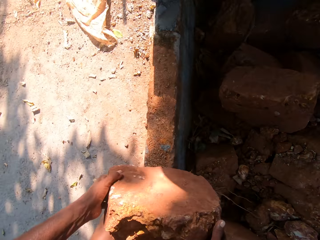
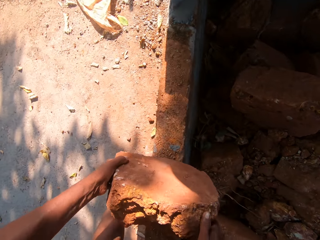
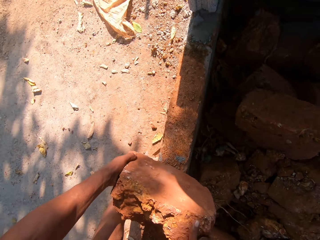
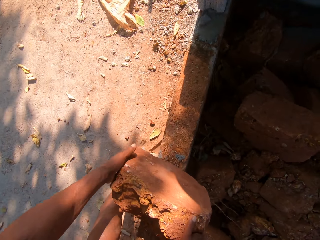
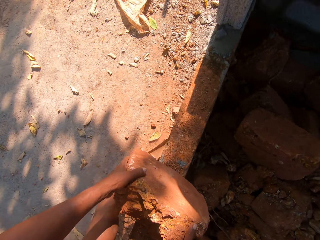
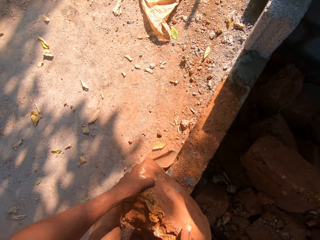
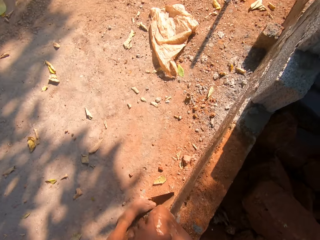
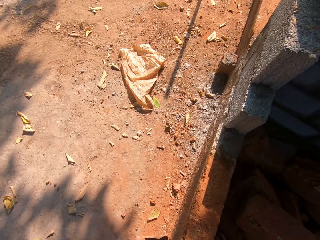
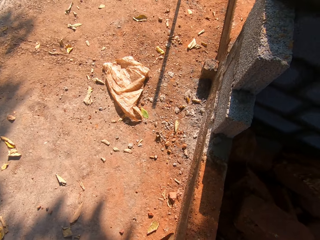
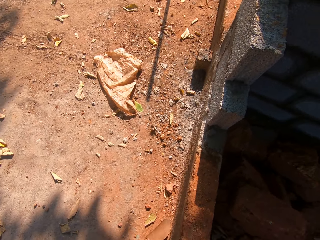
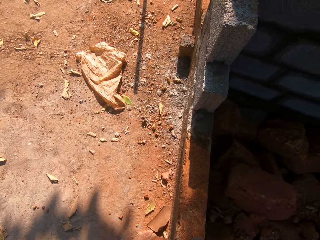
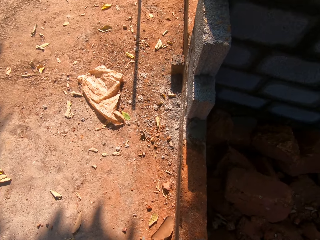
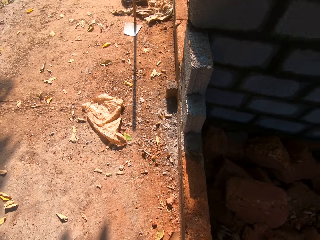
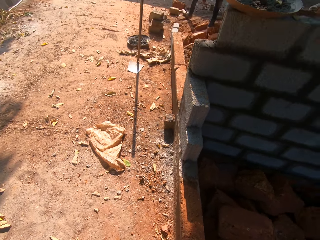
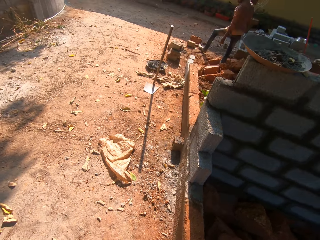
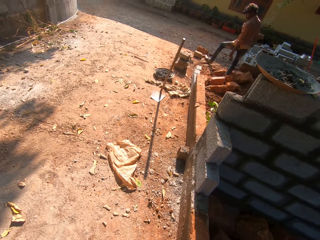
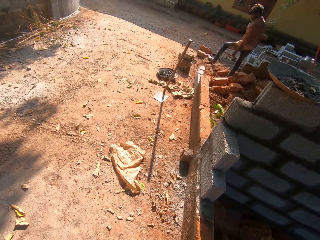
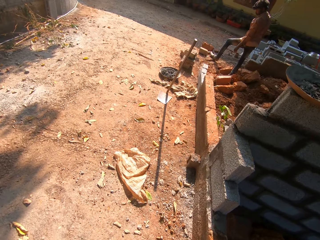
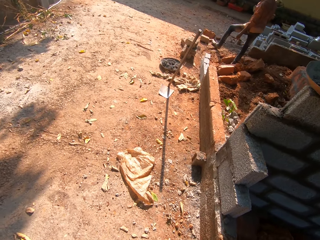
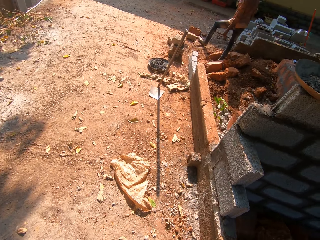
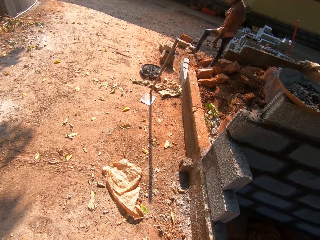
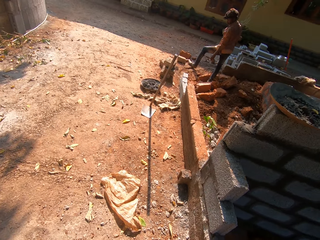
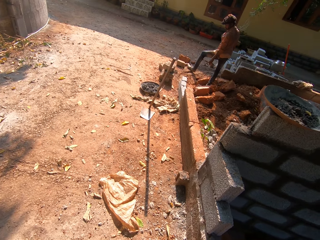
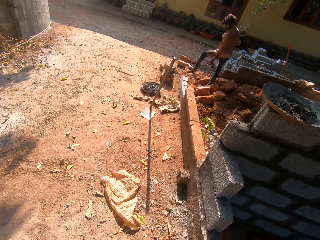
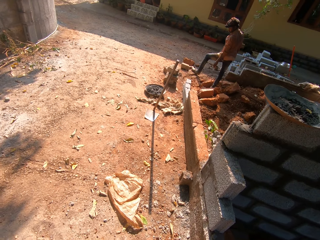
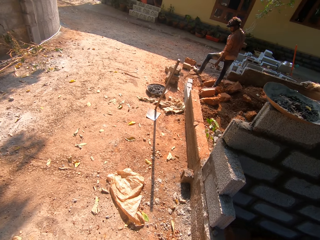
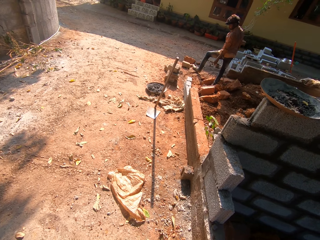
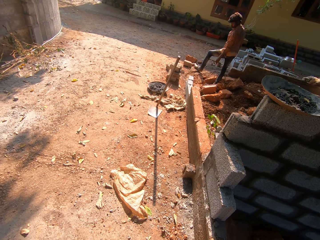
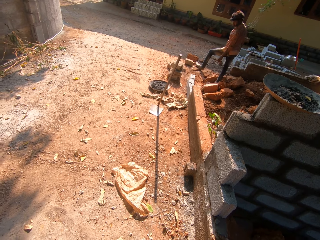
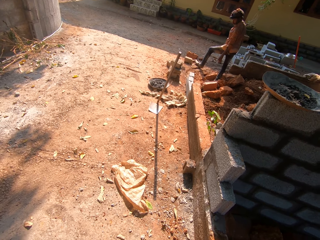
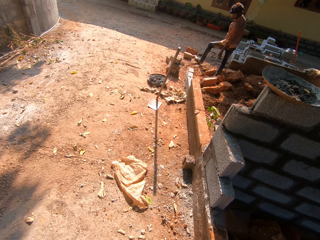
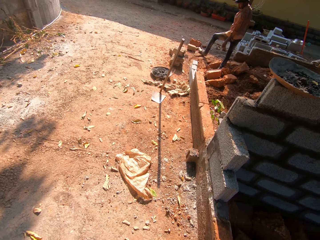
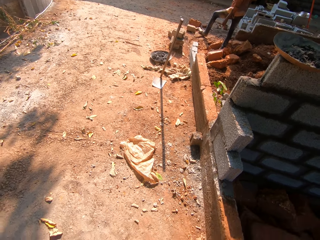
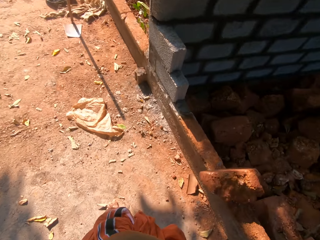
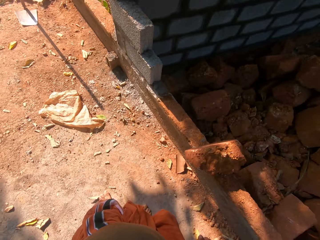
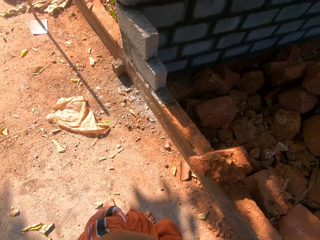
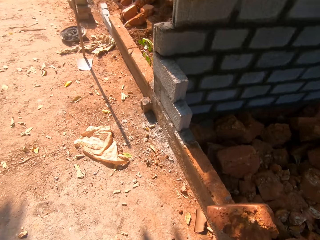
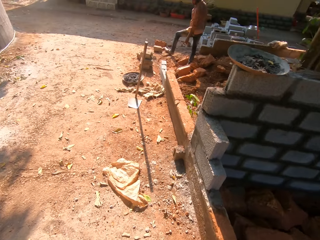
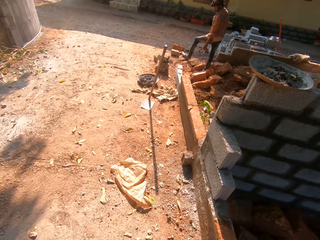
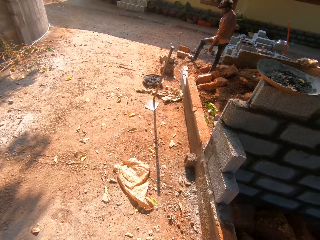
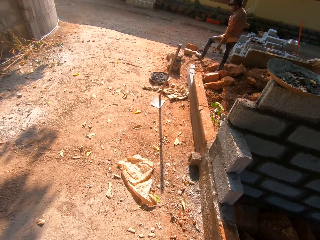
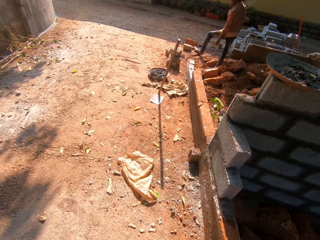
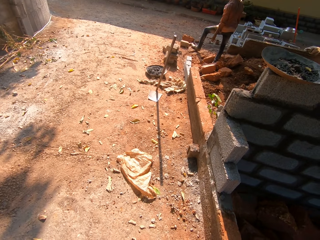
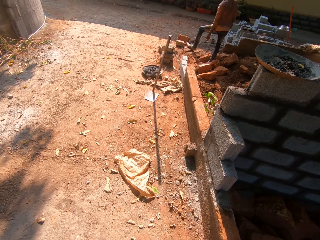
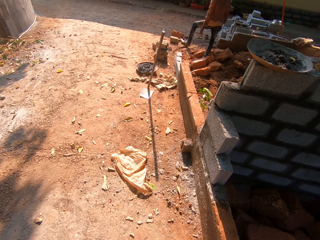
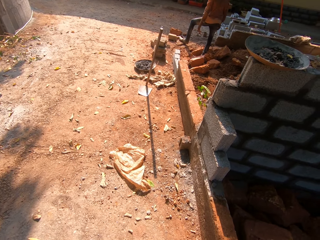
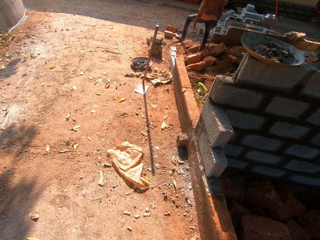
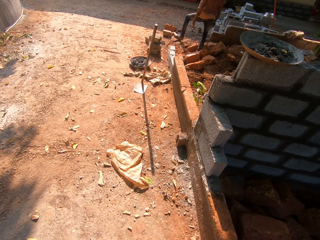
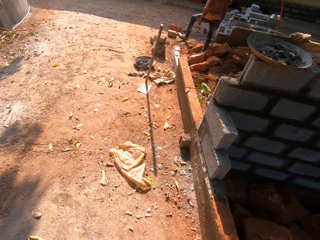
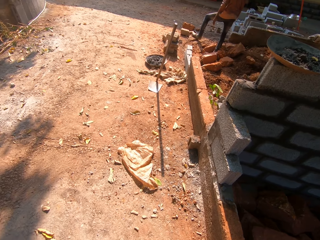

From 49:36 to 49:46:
The camera wearer places the stone in both hands on the brick wall. They walk towards the building.

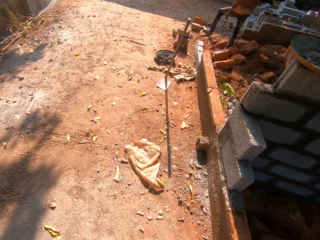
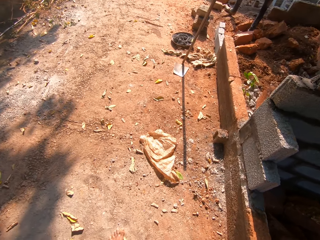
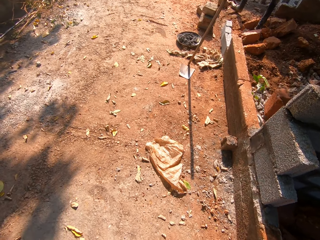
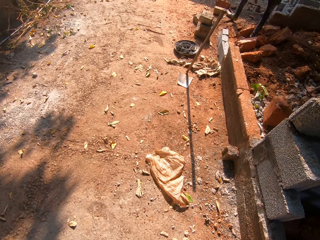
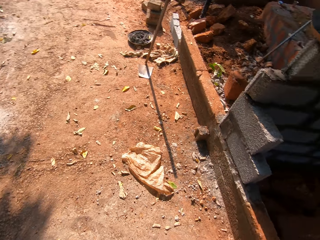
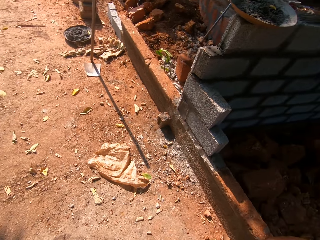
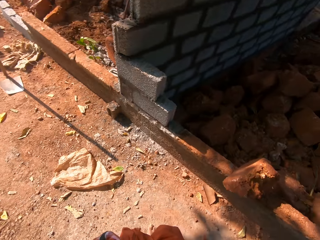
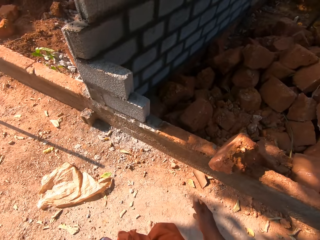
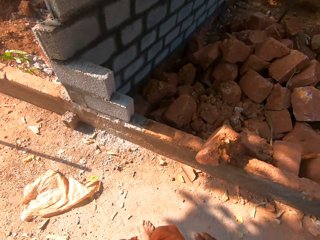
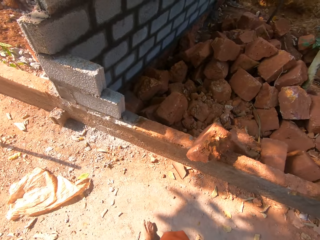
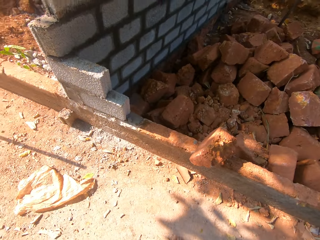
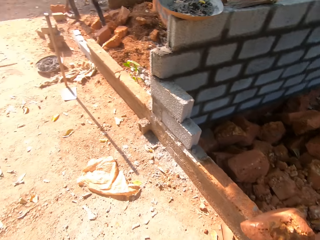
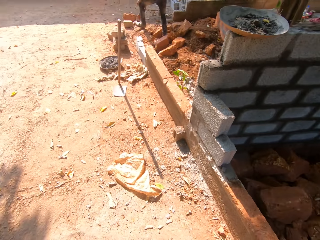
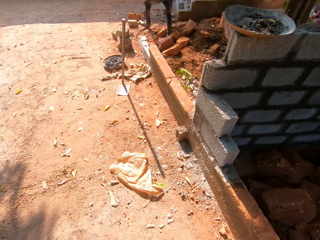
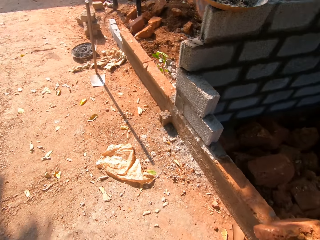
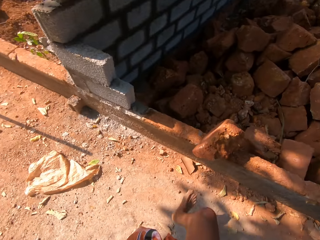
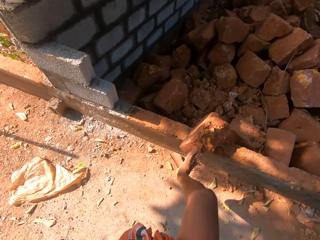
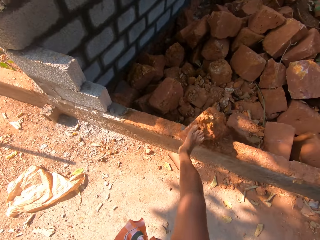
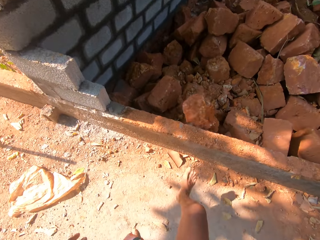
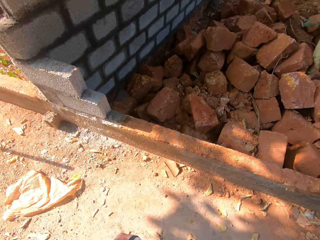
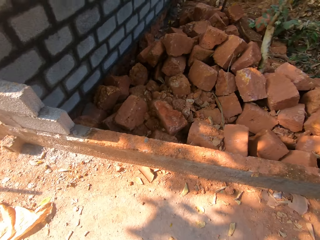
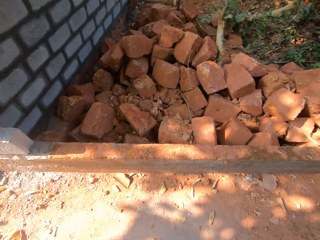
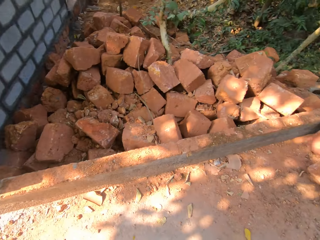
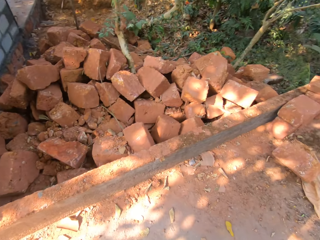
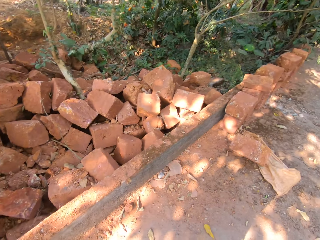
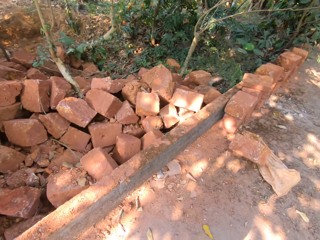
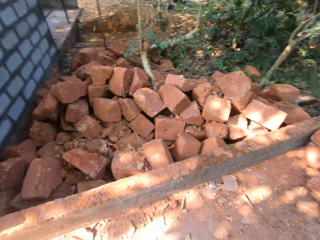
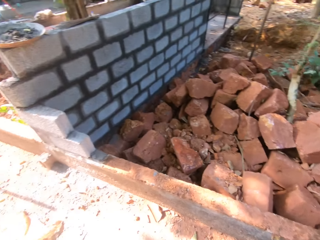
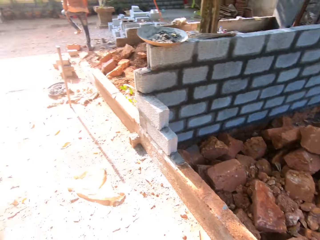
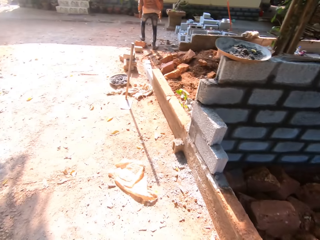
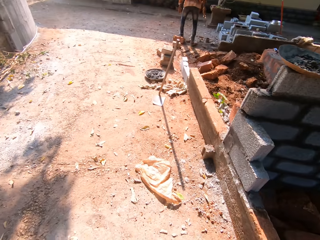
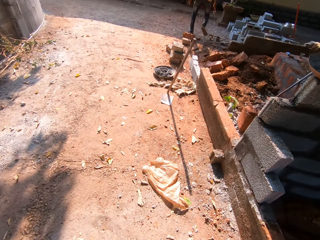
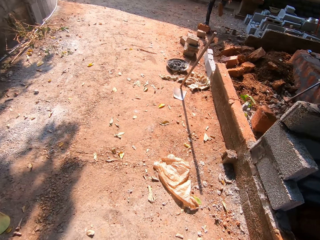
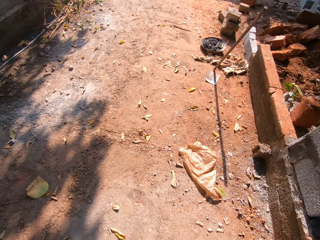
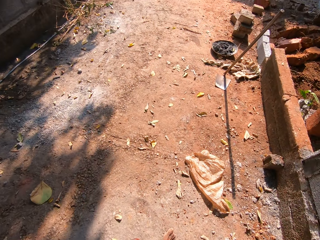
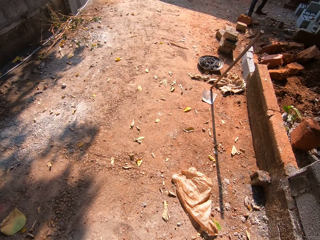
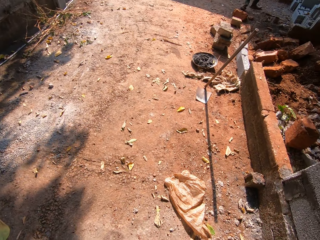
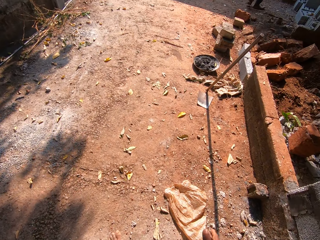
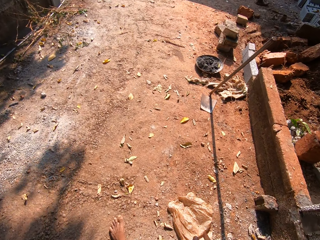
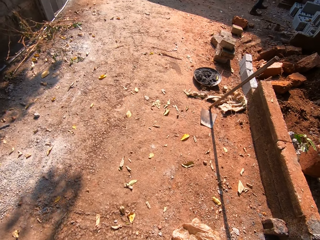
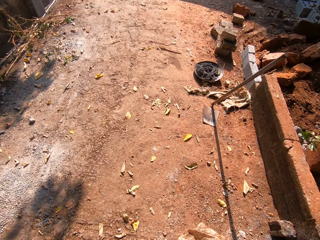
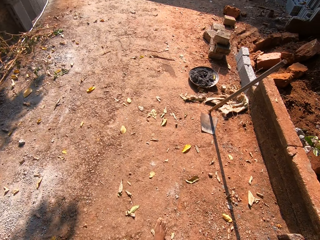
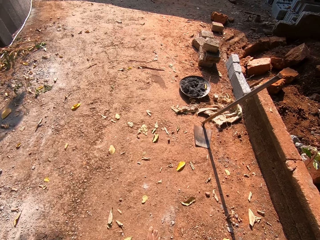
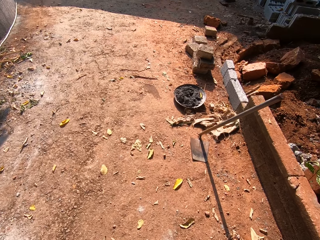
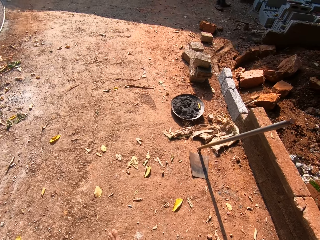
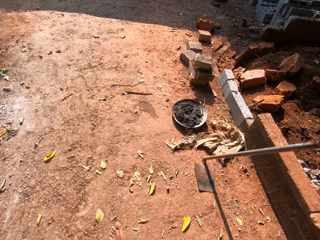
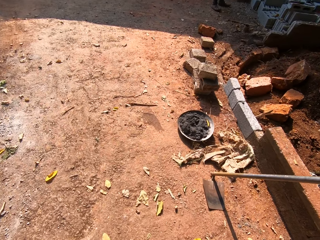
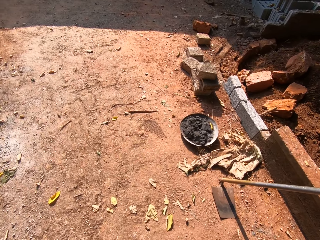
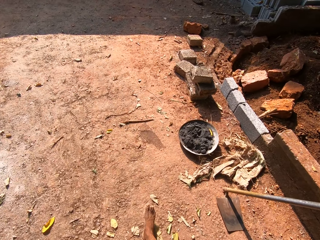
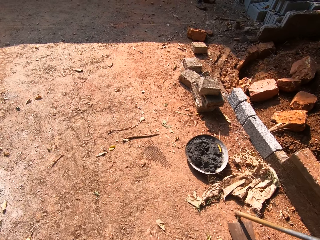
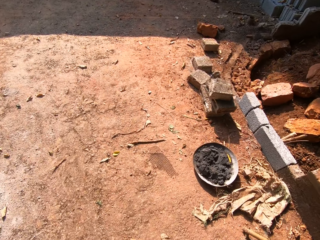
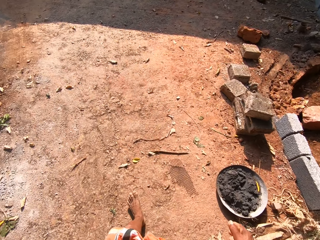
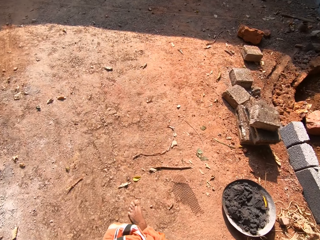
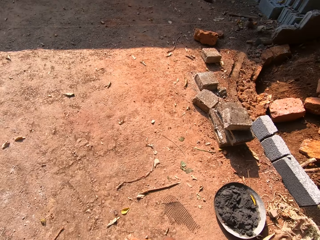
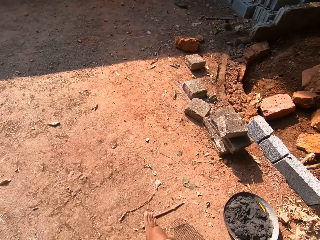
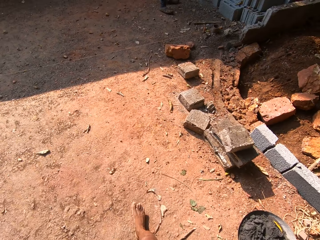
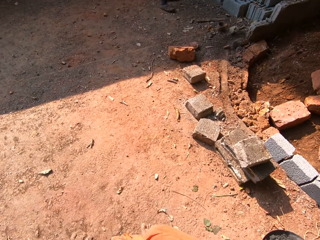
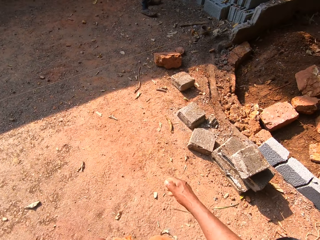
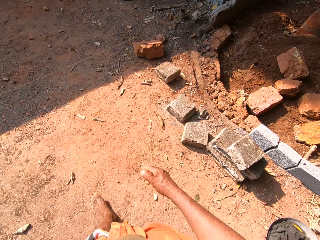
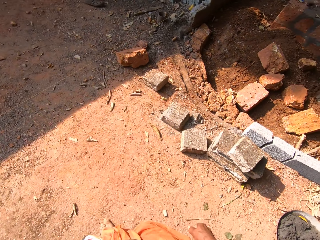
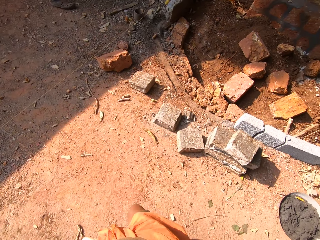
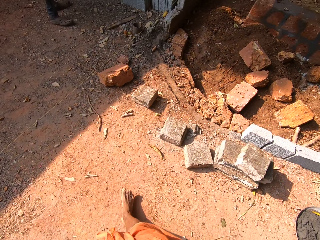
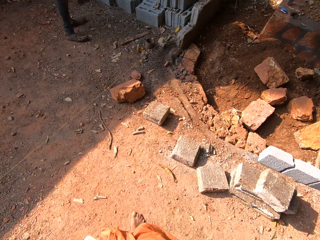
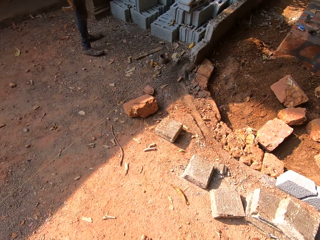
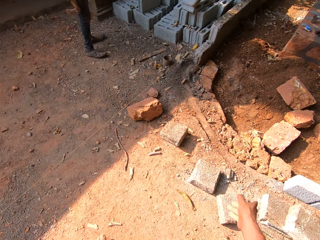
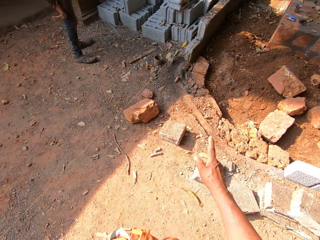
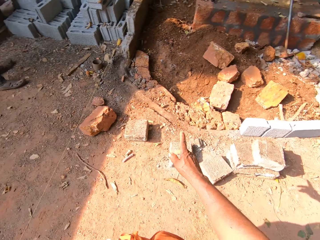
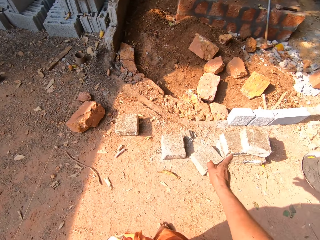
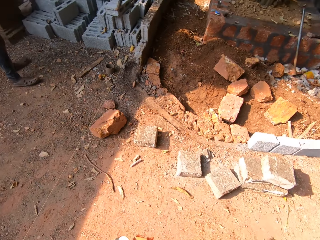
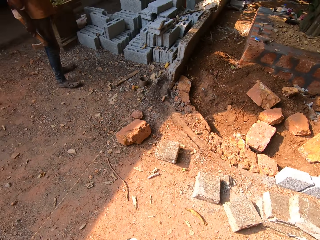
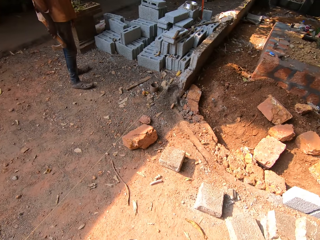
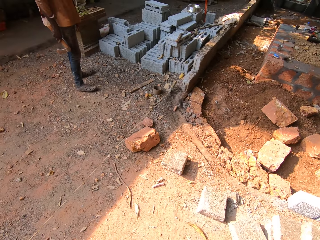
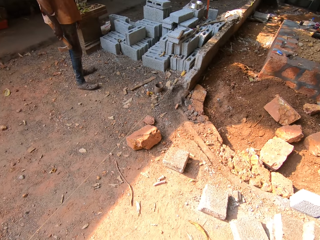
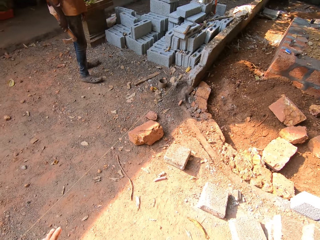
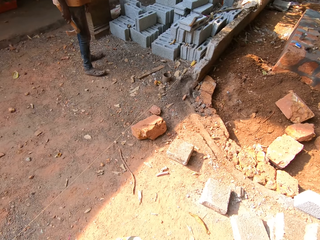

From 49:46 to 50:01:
The camera wearer flaps the hand. He kicks the brick from the wall with his right leg. He walks on a construction site. A man holds an axe with his right hand. The camera wearer flaps the hand.
